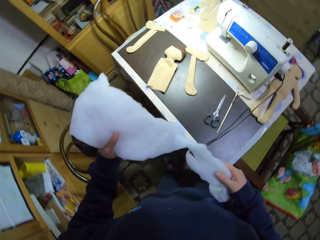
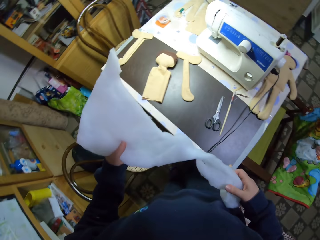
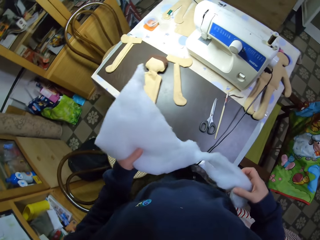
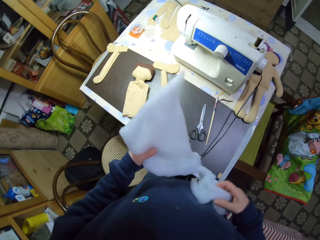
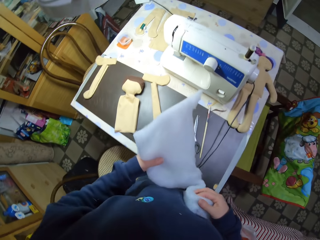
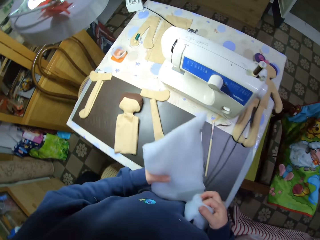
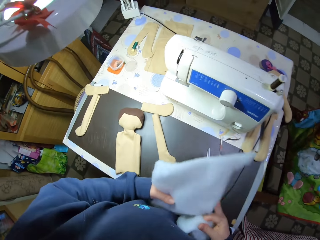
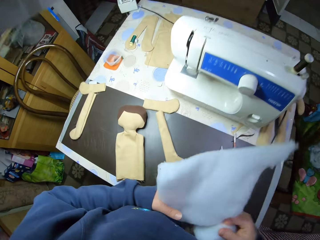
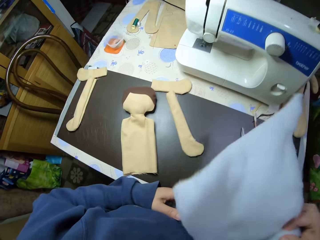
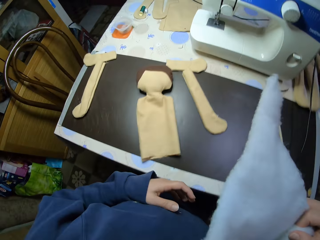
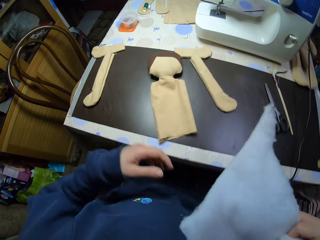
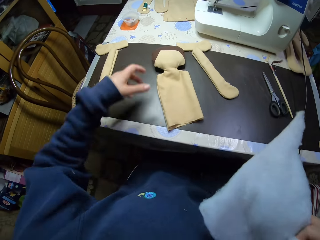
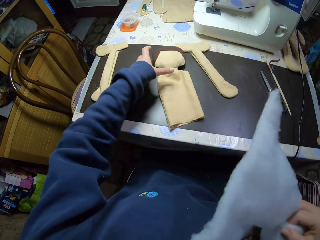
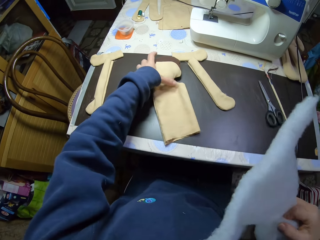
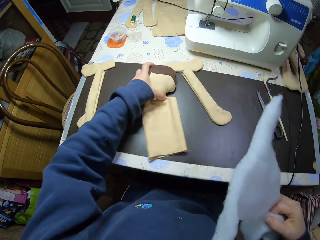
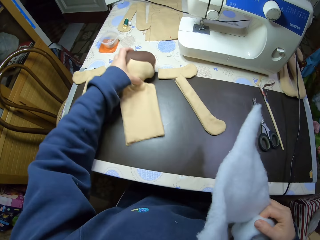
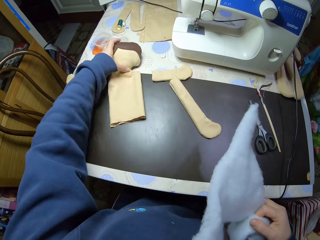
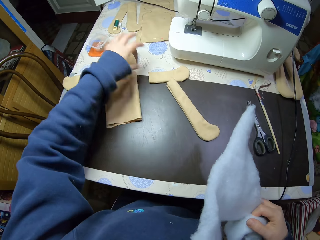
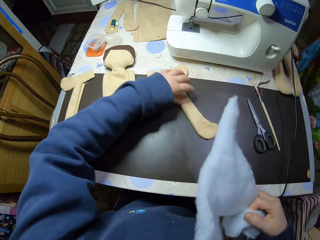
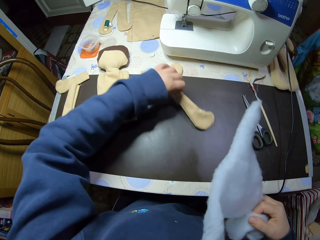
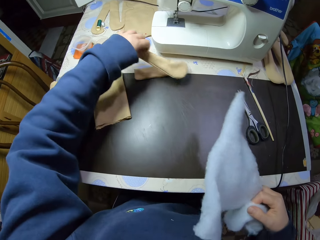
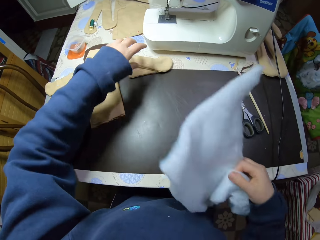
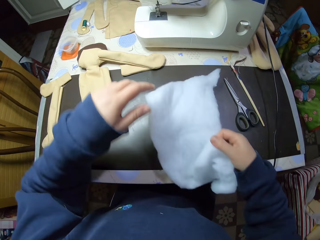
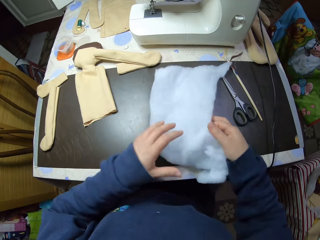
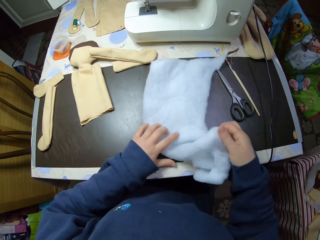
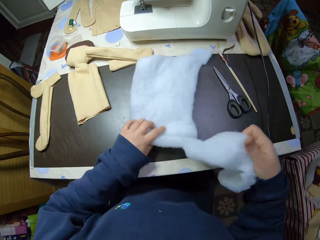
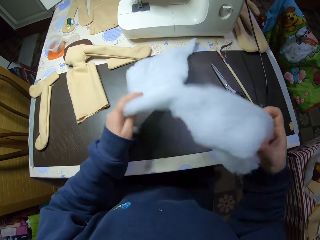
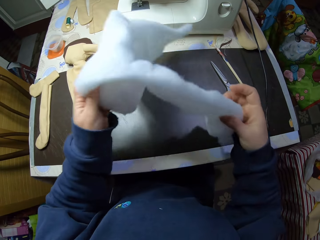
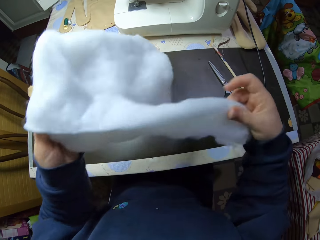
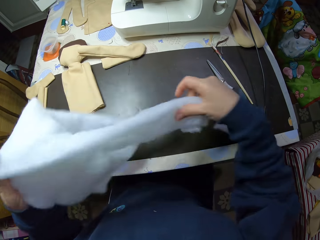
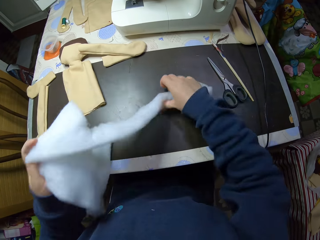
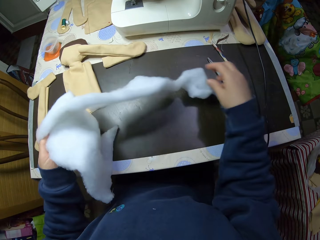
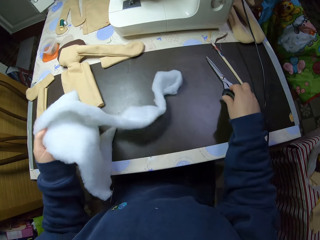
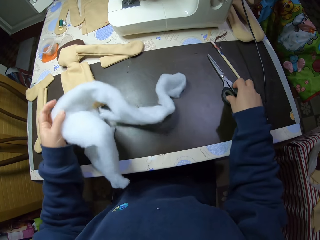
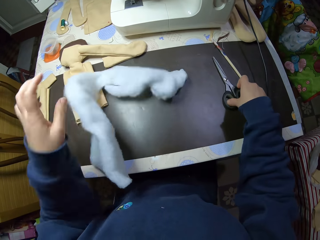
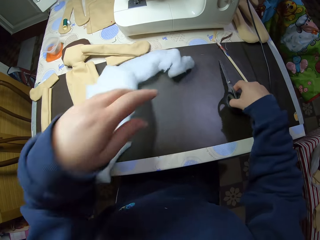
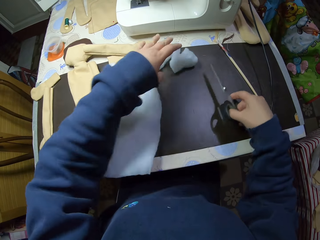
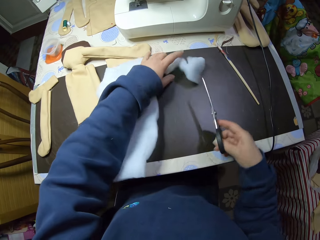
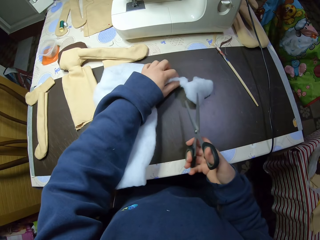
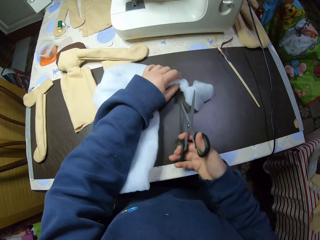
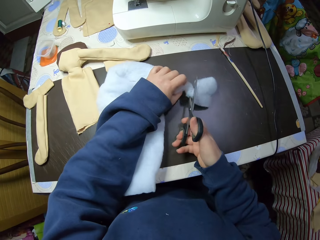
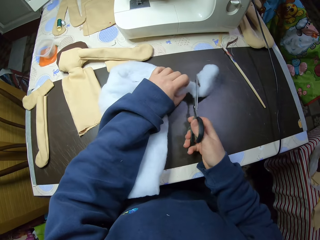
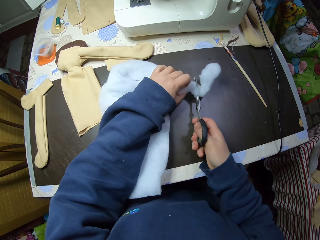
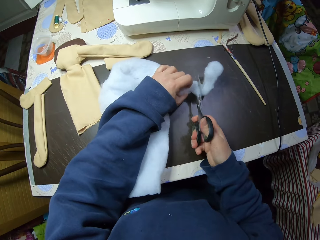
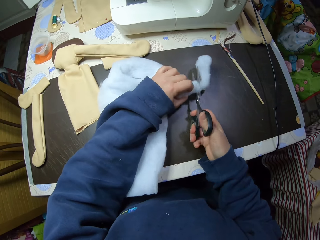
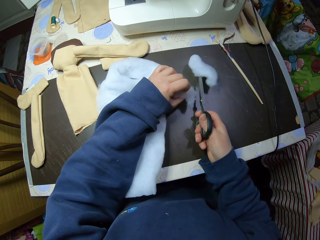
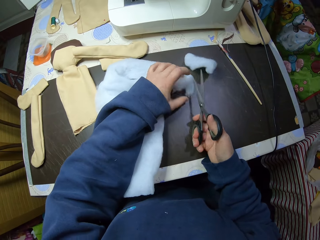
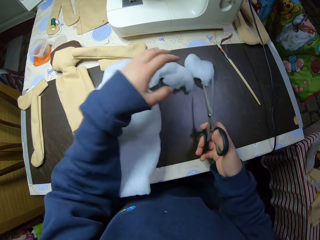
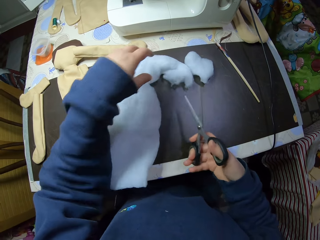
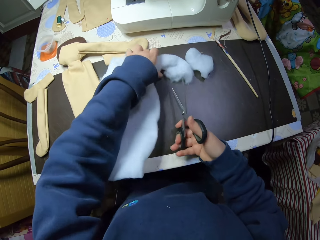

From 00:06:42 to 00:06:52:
The camera wearer sits on the chair. He moves the doll on the table. He moves a piece of the doll on the table. He picks up the doll and places the doll on the table. He drops the cotton wool pad on the table. He lifts the cotton wool pad from the table. He drops the cotton wool pad on the table. He picks up scissors from the table. He holds the cotton wool pad with his left hand. He cuts the cotton wool pad into pieces with the scissors.

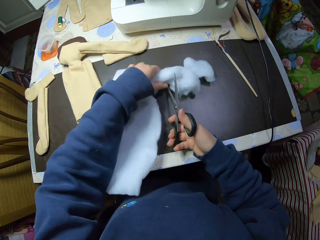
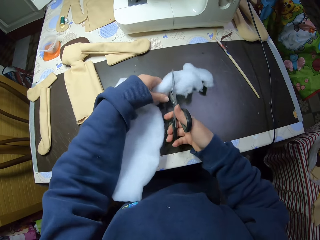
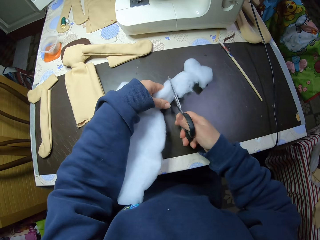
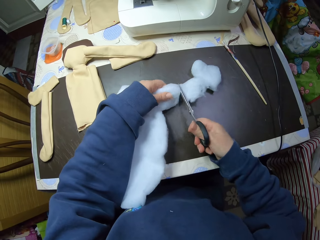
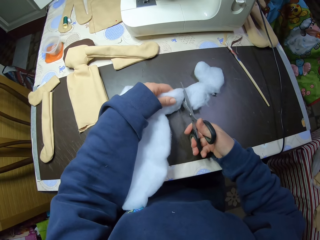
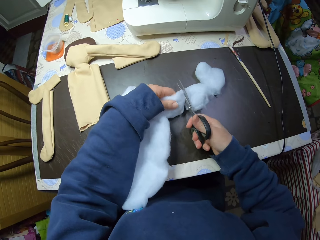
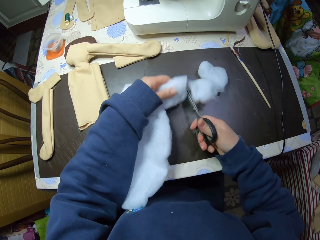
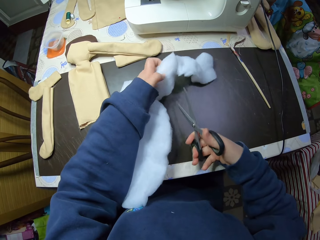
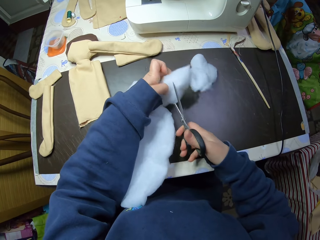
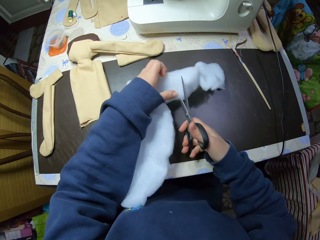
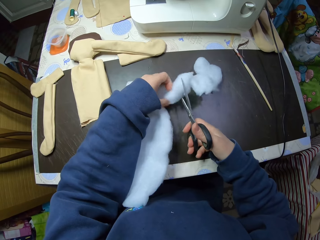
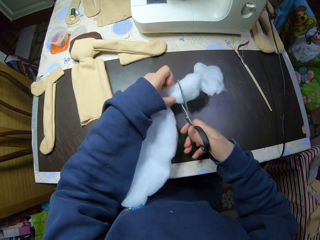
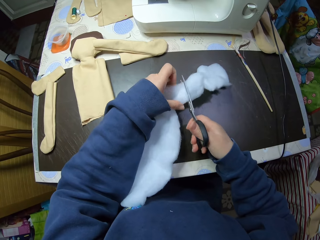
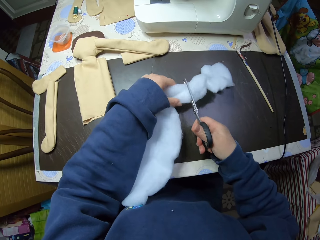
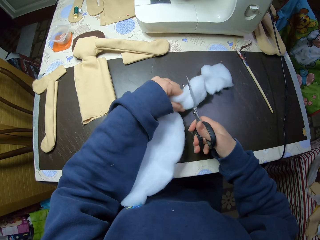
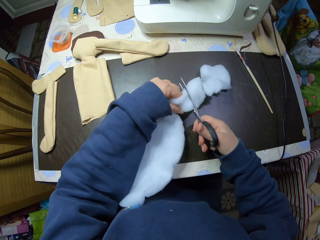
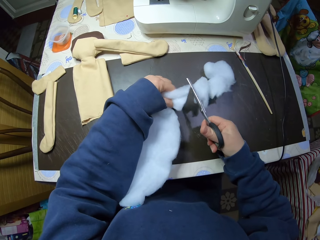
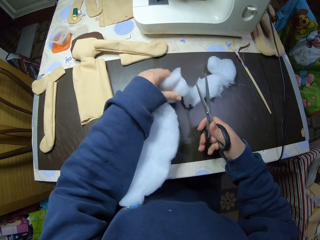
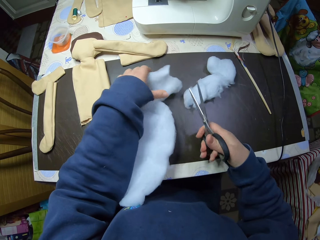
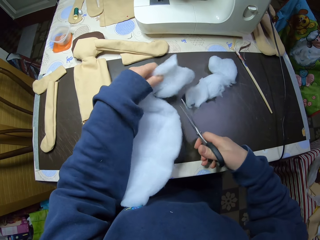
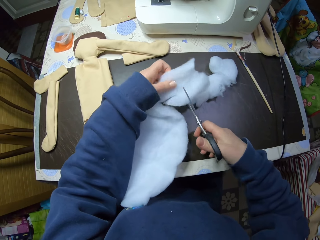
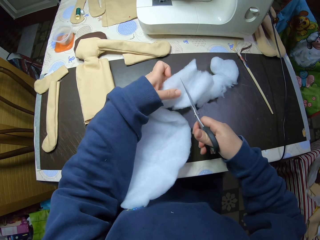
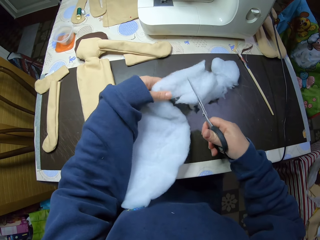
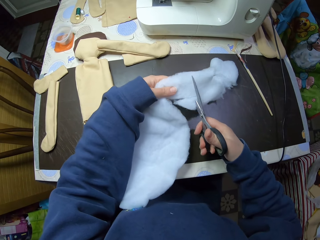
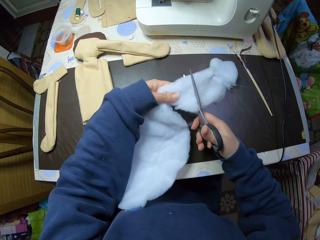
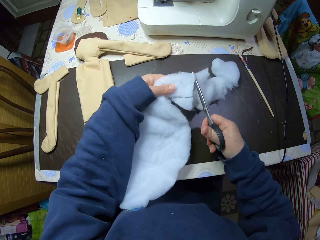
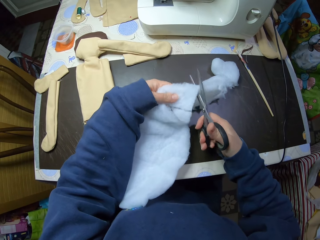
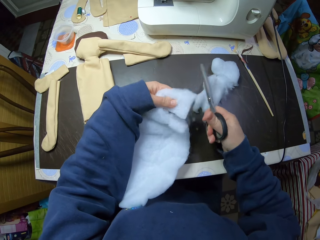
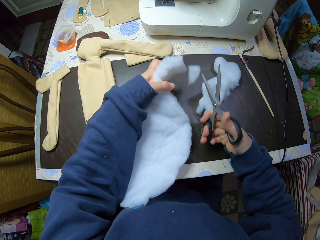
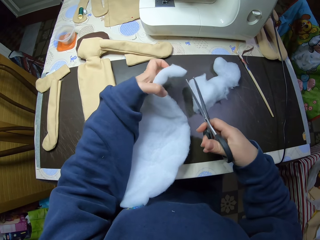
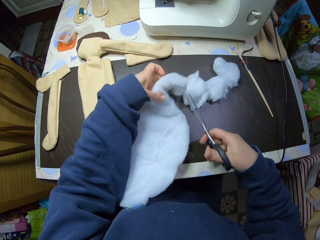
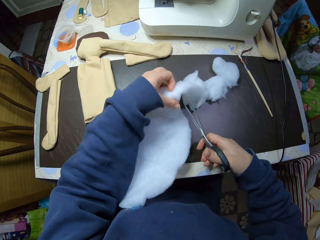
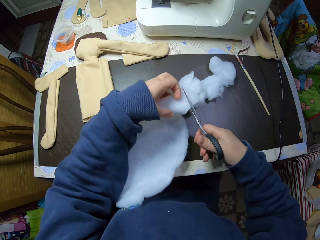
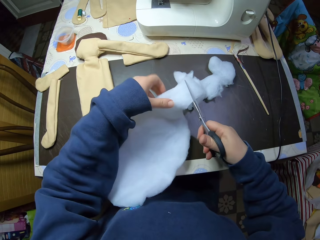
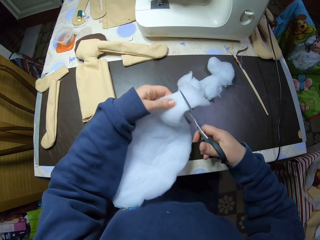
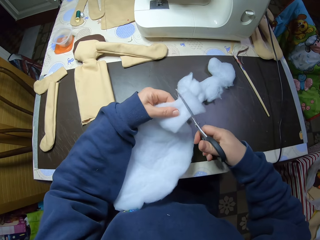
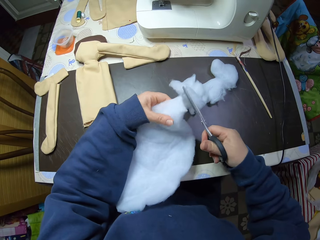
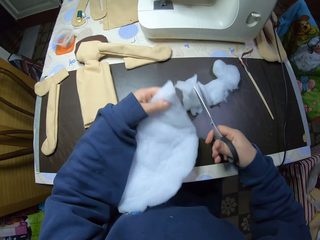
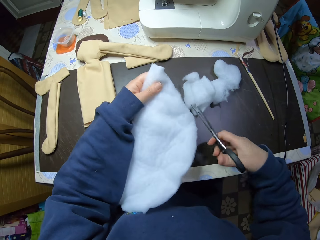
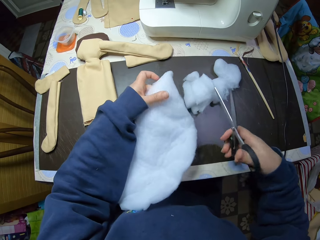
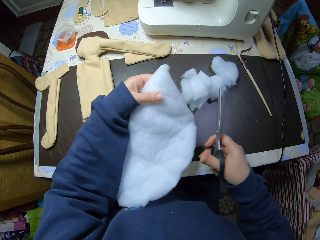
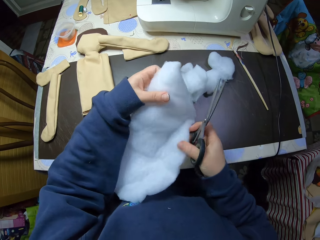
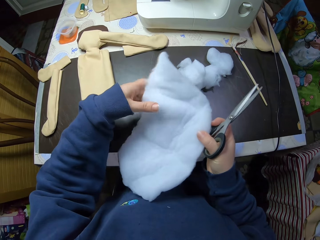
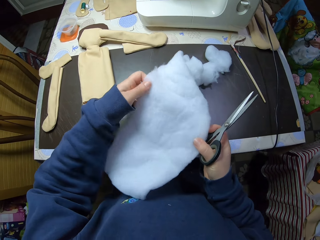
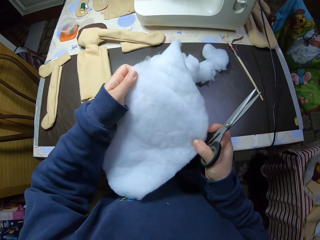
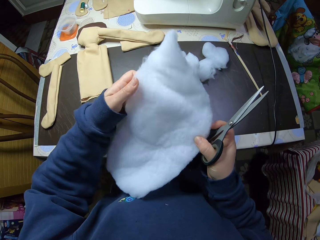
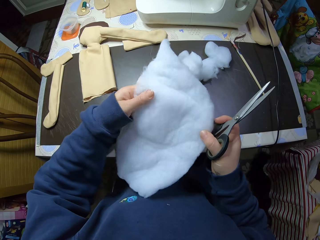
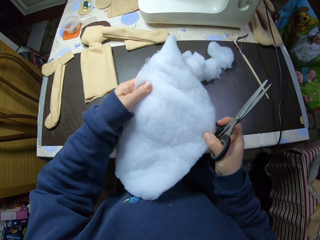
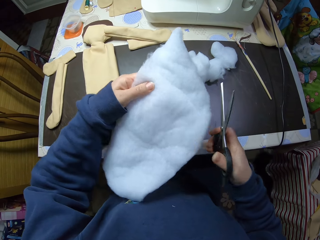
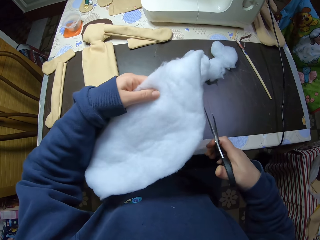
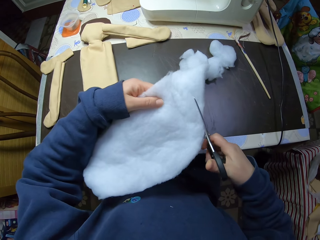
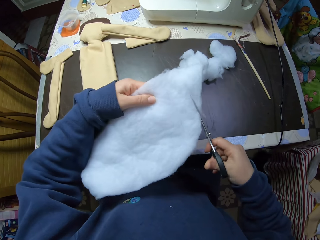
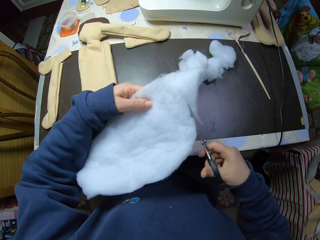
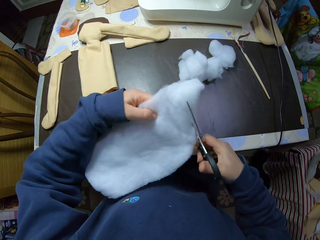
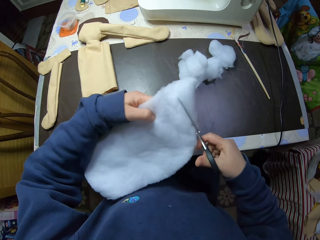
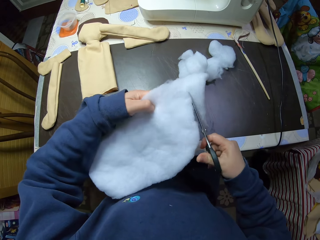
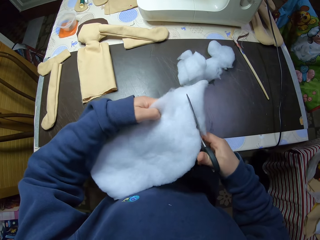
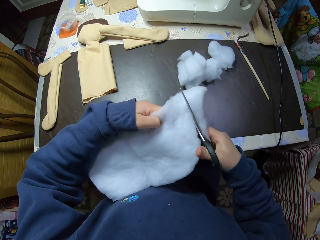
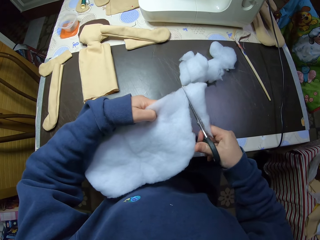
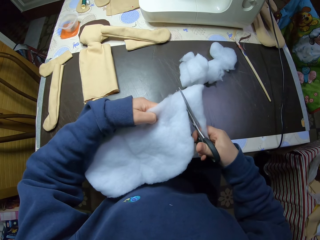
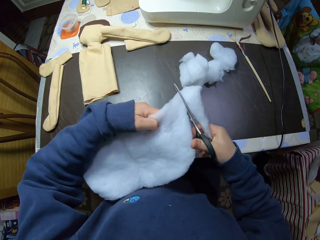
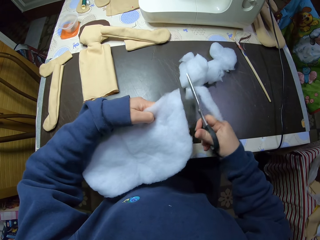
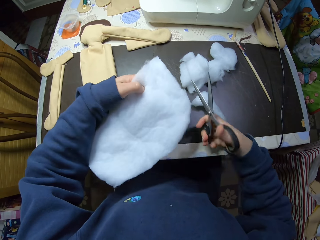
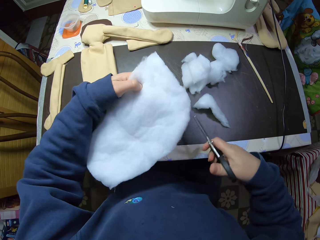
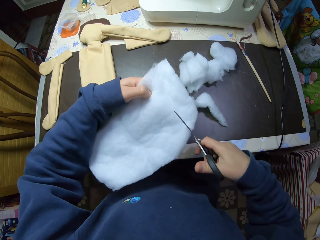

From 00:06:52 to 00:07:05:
The camera wearer cuts the wool with the scissors repeatedly. They spread the cotton wool pad with both hands. They cut the cotton wool pad into pieces with the scissors.
